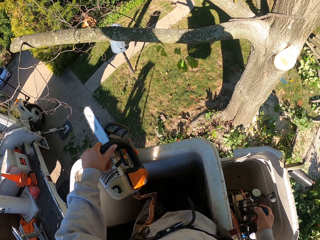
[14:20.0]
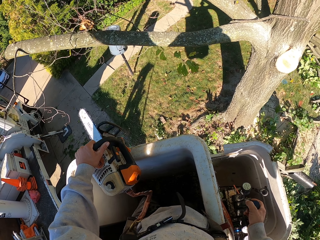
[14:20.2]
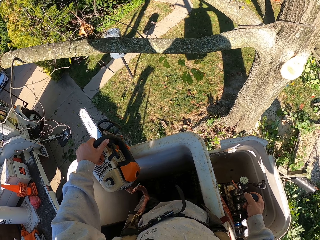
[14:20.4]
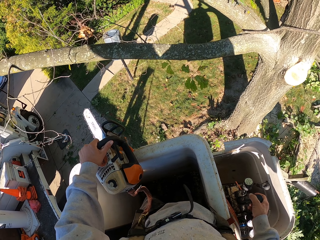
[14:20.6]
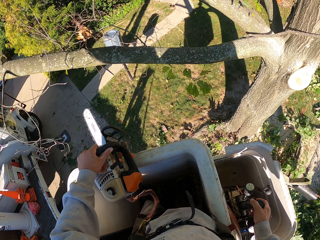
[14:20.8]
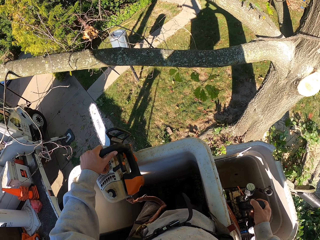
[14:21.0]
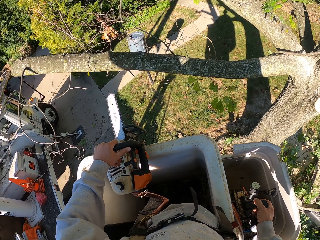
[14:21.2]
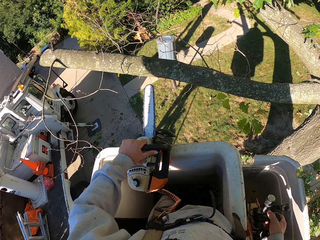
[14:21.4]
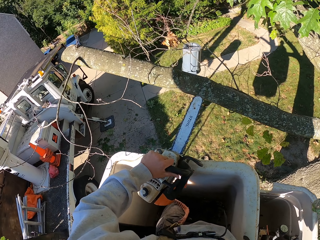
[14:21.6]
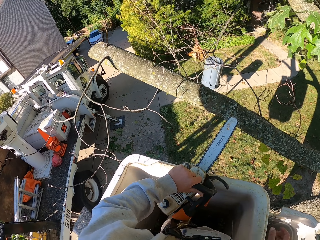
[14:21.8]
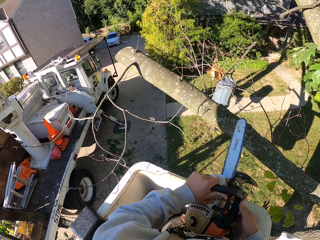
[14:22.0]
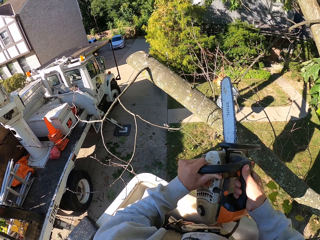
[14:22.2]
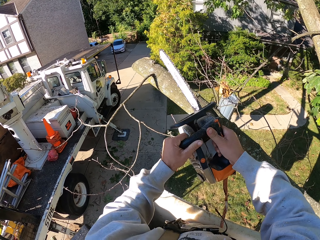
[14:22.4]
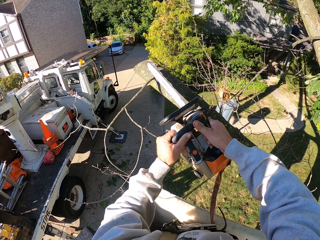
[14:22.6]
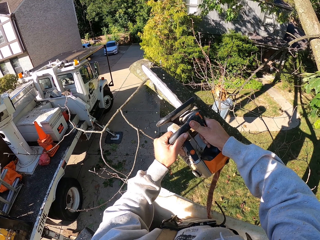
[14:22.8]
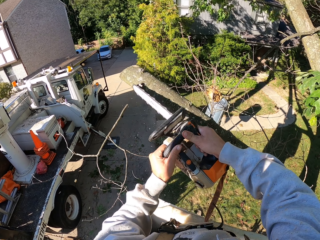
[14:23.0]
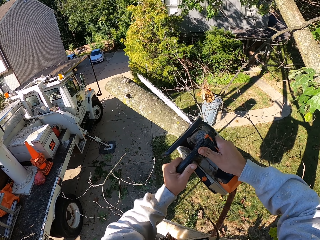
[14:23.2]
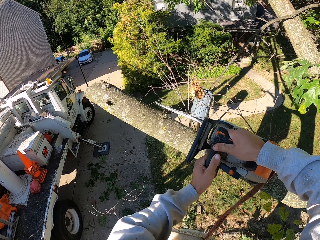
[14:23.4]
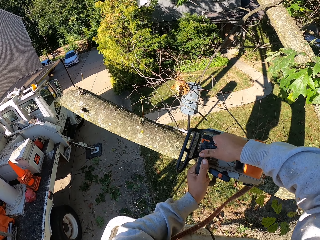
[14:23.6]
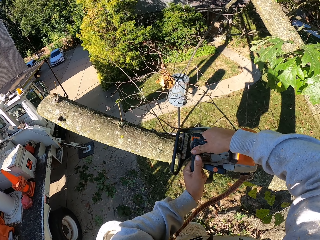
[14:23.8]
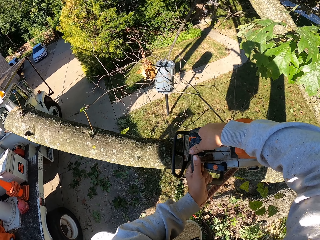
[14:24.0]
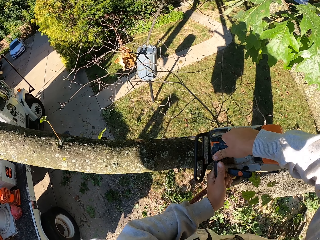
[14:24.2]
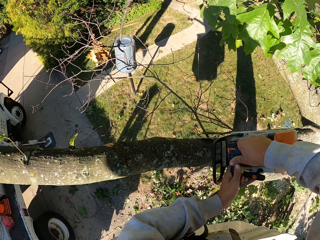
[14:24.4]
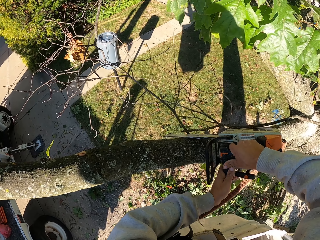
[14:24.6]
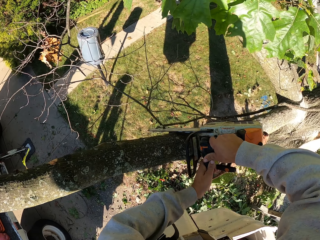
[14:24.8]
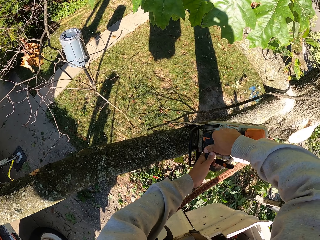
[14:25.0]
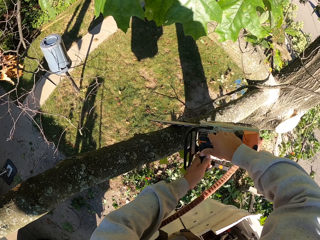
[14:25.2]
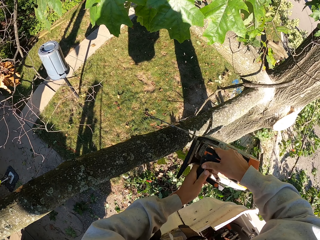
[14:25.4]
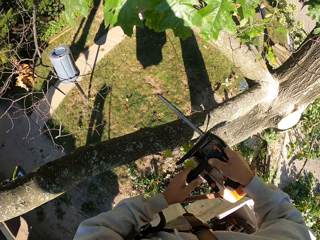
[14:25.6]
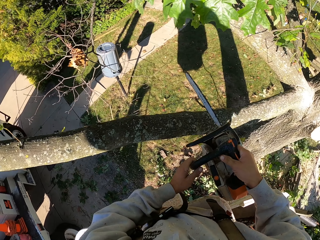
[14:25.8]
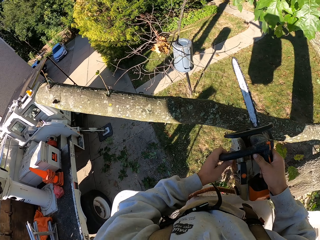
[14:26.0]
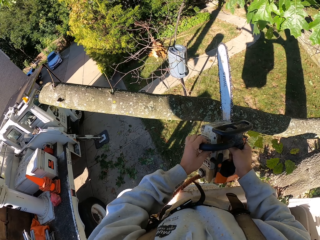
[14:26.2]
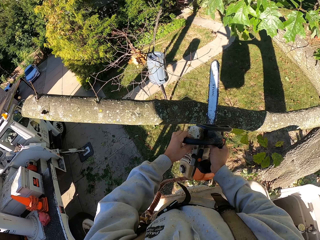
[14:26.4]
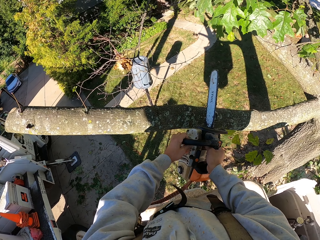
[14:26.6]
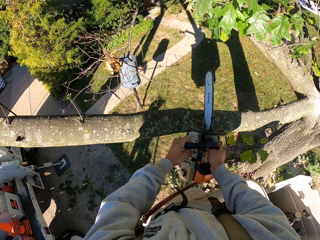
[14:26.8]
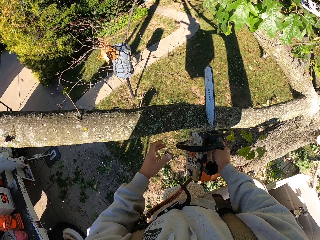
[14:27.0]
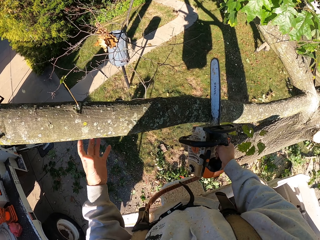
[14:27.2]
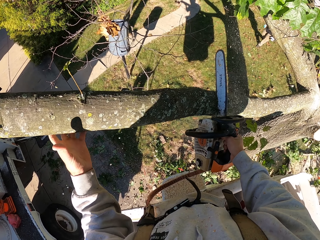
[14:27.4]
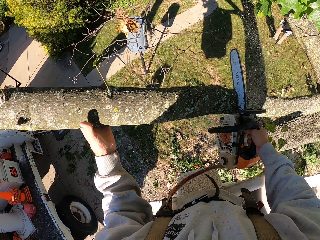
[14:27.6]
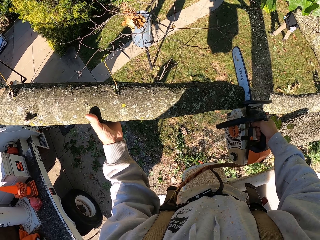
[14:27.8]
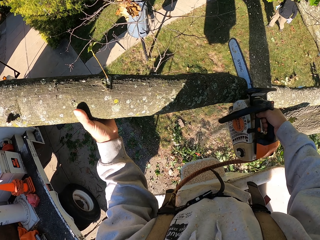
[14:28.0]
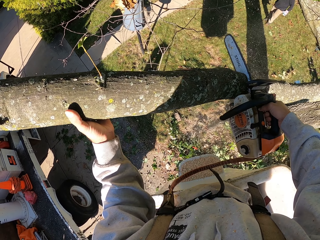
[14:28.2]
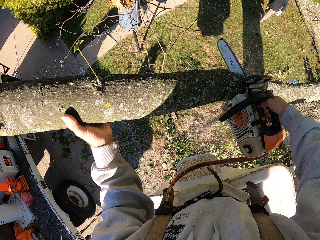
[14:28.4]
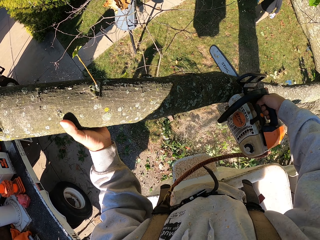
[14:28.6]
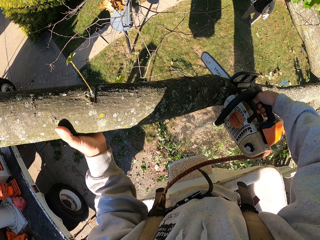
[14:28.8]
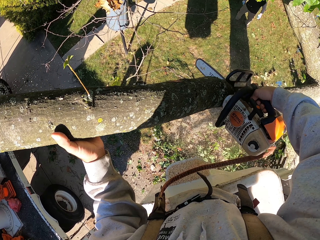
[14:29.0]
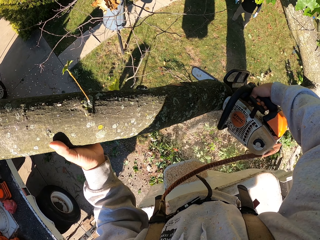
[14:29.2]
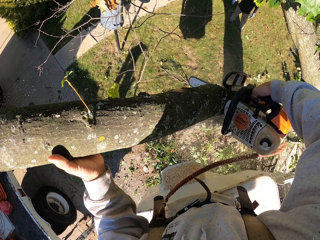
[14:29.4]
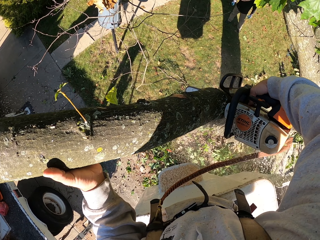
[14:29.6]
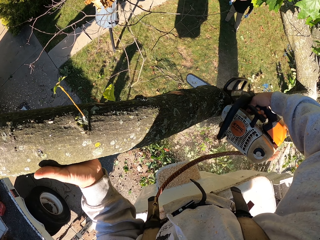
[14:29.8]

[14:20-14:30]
The camera wearer cuts some branches on a branch with the chainsaw in both hands. He looks around. He cuts the branch with the chainsaw in his right hand. He holds the branch with his left hand. He cuts the branch with the chainsaw in his right hand.

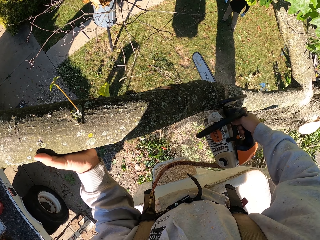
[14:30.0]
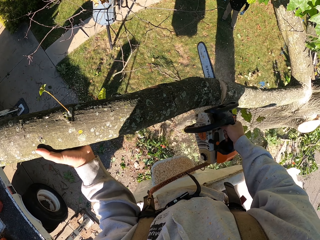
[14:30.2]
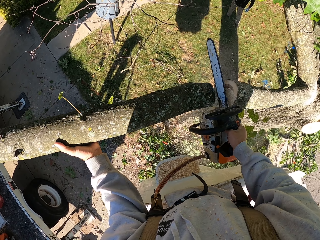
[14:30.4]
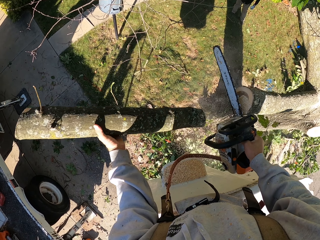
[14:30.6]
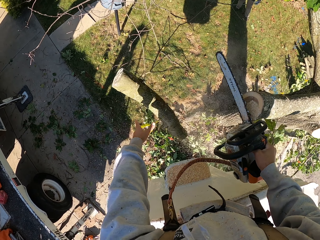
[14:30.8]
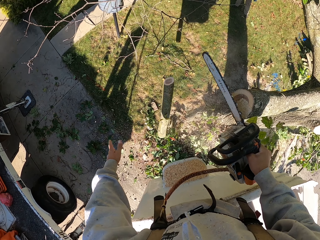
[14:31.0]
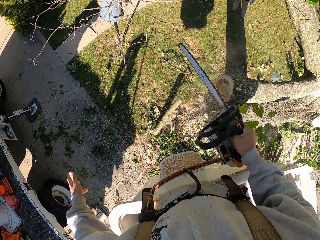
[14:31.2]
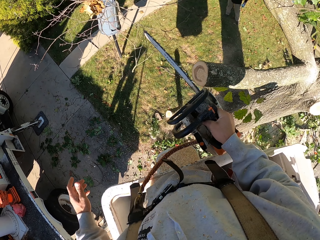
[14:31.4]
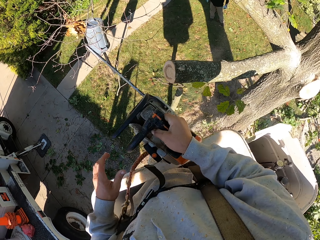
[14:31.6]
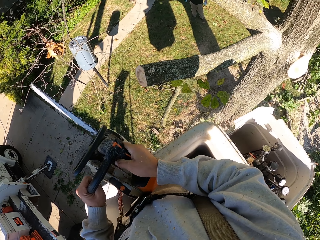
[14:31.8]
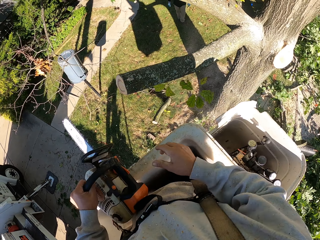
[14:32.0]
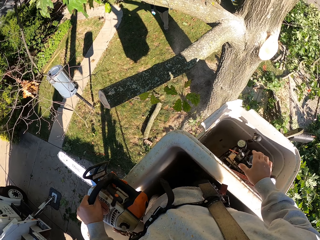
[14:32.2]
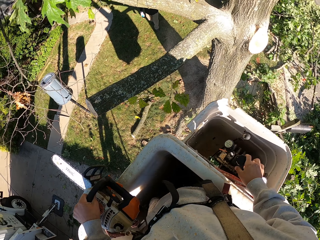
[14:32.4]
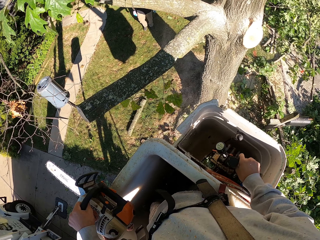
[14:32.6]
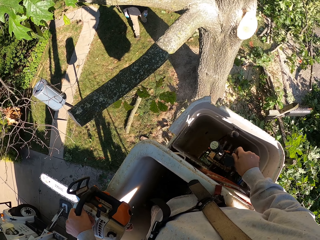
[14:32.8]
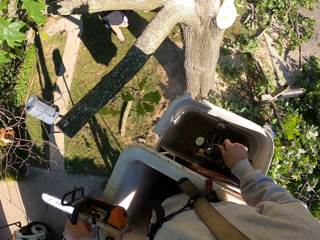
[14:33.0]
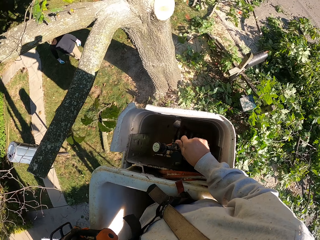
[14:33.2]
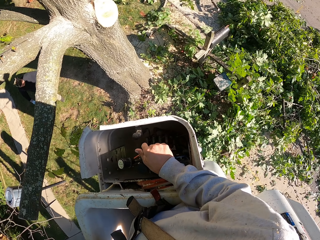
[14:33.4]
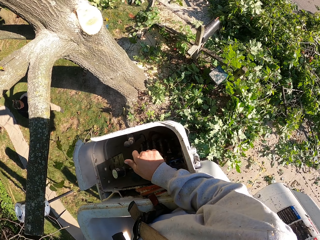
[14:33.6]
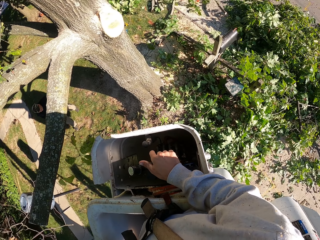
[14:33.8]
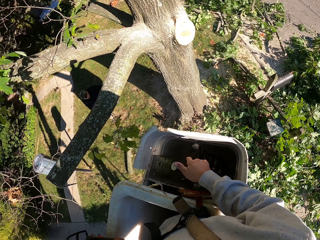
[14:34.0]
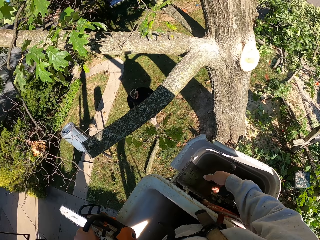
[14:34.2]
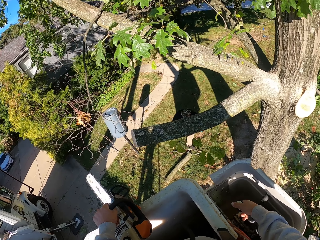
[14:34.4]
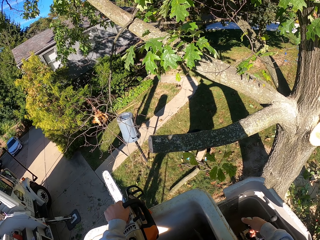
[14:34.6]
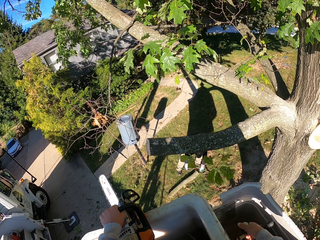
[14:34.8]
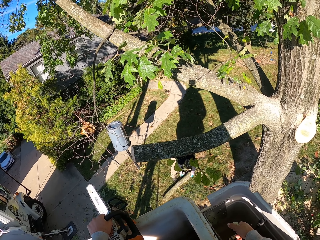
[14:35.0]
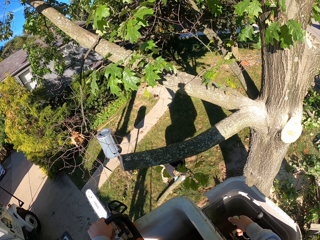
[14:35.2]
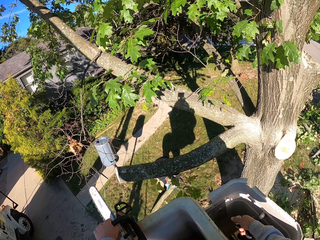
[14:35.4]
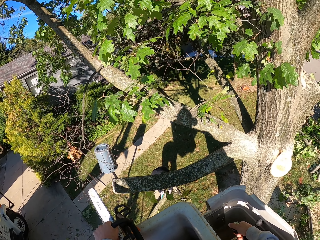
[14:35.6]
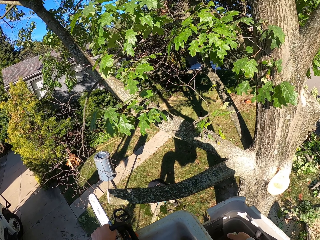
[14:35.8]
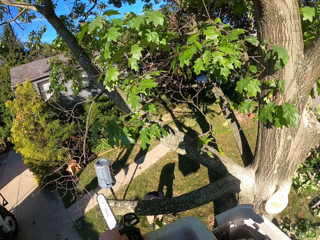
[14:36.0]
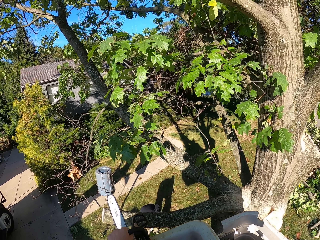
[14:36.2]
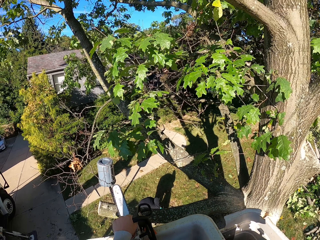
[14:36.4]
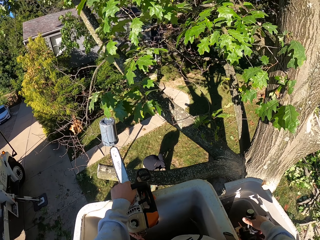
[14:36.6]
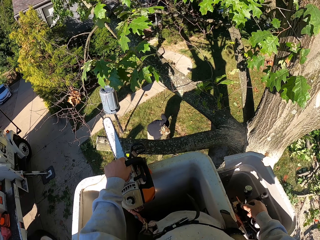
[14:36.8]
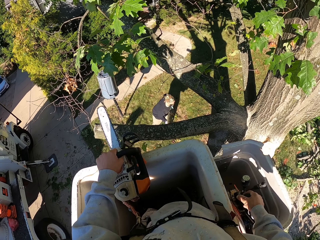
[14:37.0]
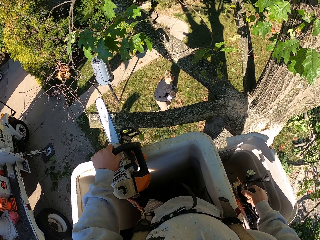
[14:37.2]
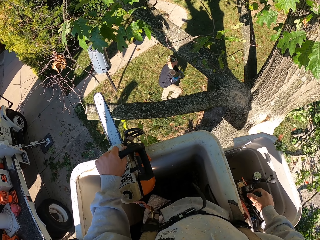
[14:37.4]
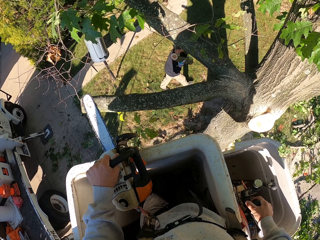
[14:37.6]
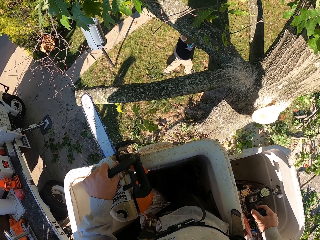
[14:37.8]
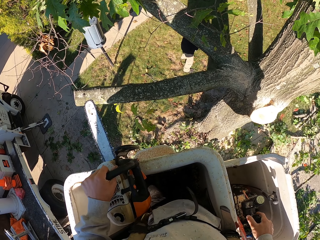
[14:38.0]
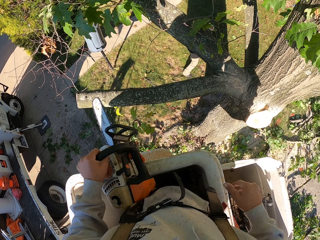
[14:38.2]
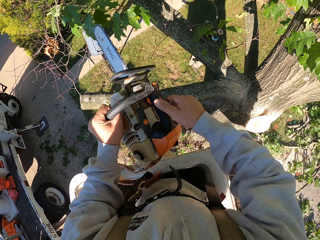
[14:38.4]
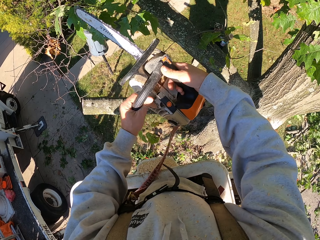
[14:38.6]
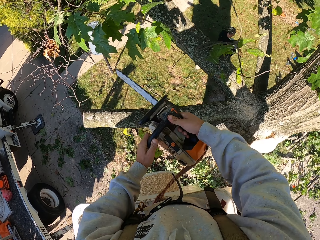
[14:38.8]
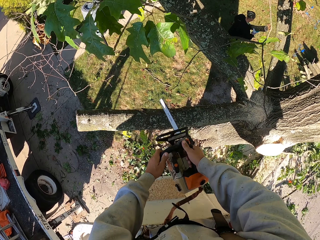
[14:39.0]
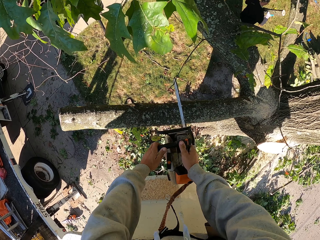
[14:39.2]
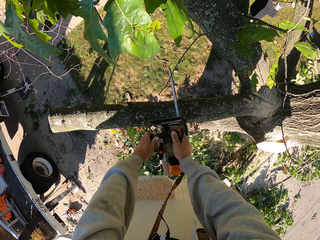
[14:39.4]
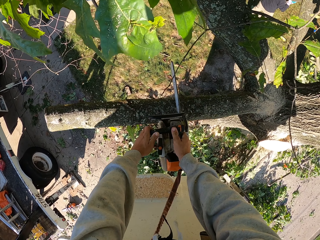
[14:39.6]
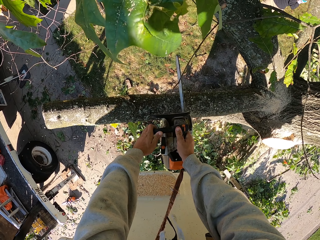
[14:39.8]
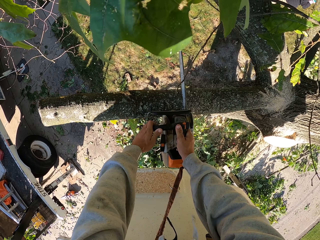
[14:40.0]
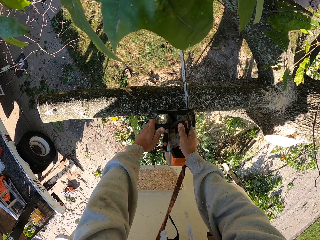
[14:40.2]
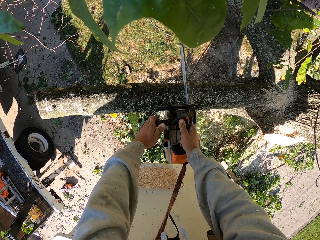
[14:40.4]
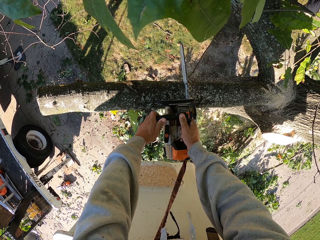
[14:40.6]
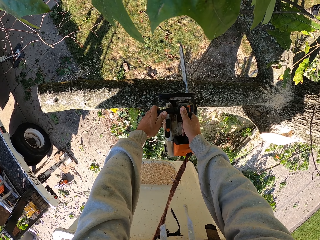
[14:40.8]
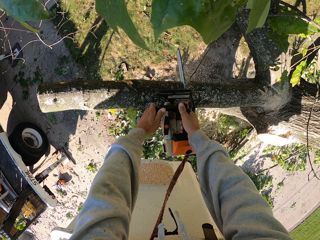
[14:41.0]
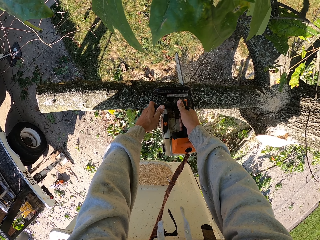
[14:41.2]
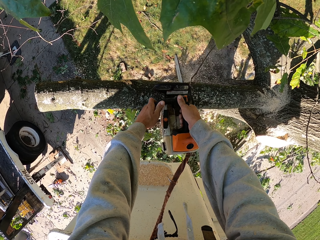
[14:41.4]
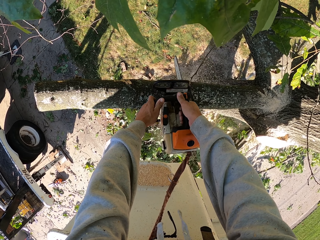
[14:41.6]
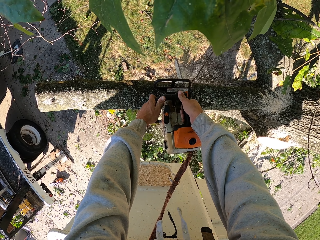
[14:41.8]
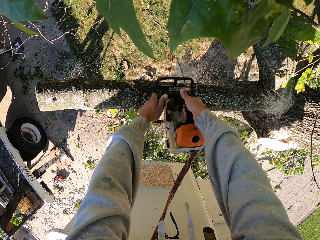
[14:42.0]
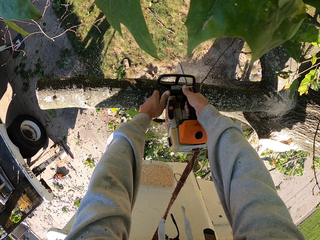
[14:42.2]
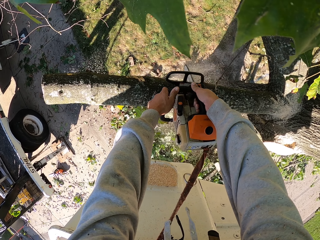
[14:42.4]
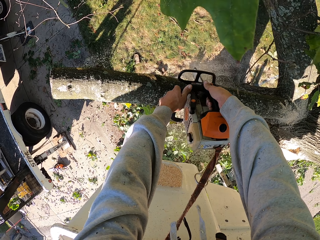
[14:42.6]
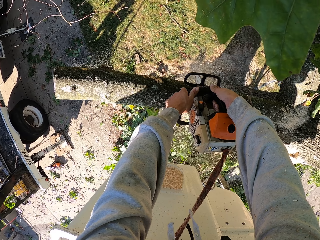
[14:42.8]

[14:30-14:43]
The camera wearer drops the tree branch down with his left hand. He cuts the tree branch with a power saw. He places the chainsaw on the boom lift with his left hand. He operates the hydraulic control with his right hand. A man carries the tree branch with both hands. The camera wearer presses a button. He cuts the branch with the chainsaw in both hands.
